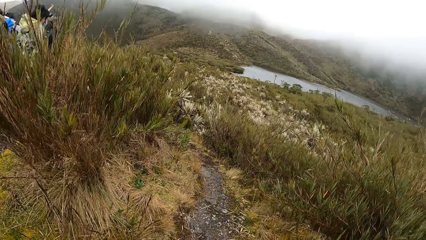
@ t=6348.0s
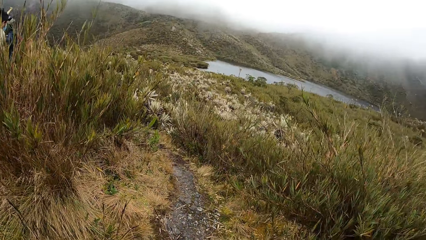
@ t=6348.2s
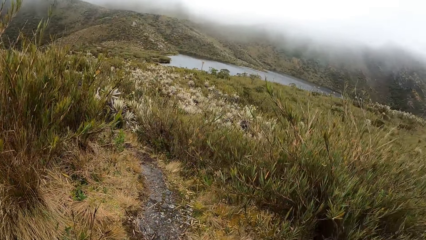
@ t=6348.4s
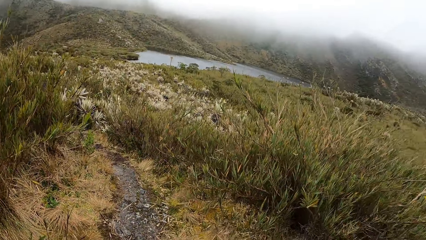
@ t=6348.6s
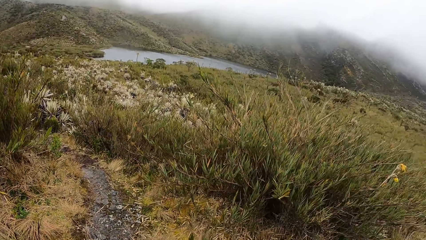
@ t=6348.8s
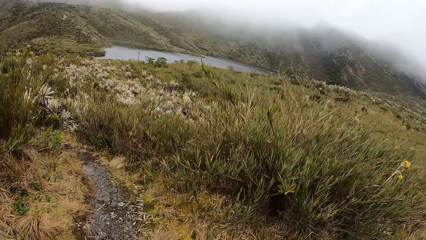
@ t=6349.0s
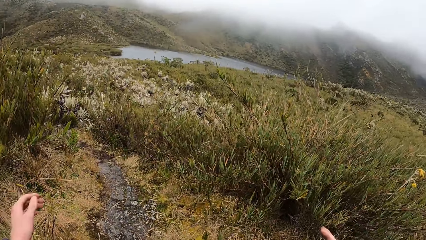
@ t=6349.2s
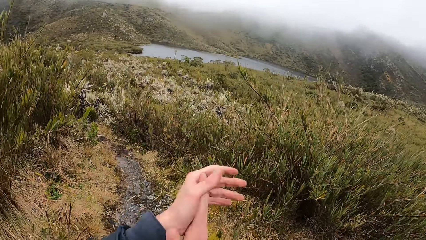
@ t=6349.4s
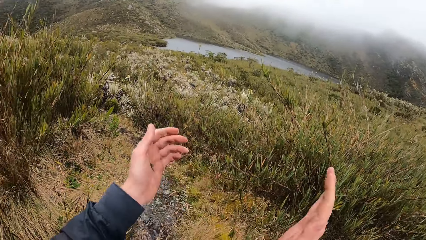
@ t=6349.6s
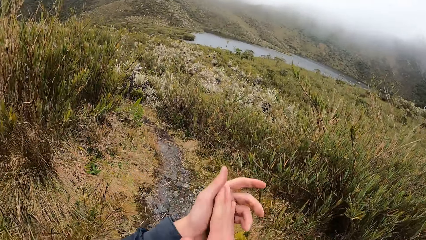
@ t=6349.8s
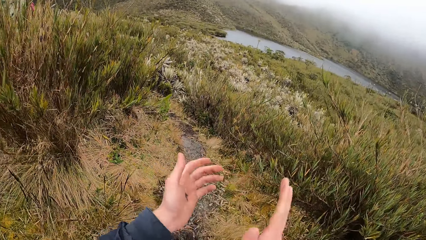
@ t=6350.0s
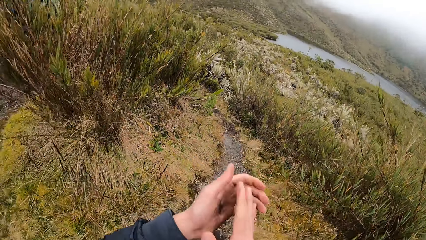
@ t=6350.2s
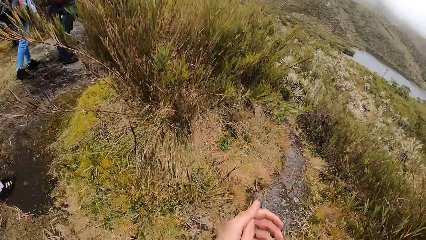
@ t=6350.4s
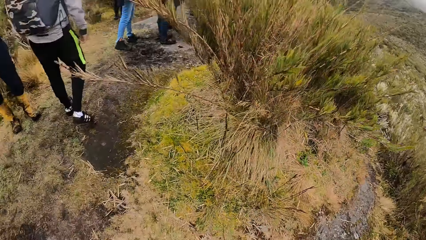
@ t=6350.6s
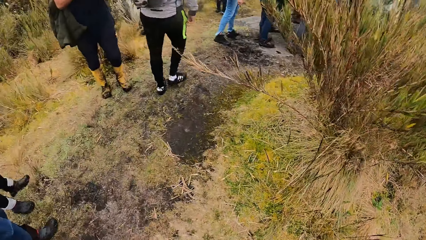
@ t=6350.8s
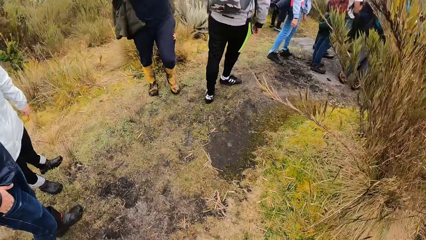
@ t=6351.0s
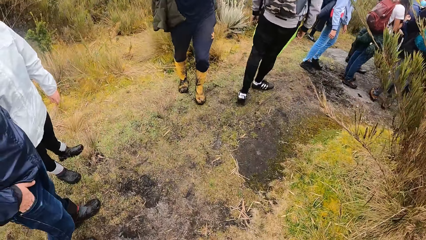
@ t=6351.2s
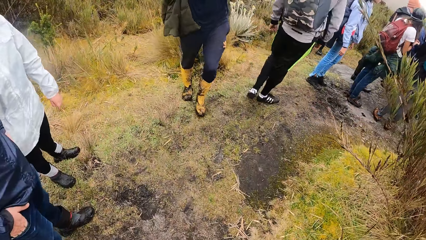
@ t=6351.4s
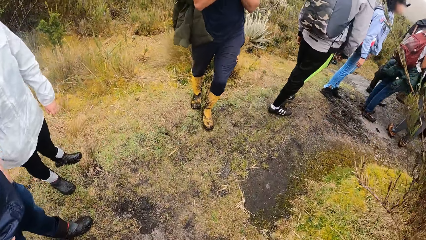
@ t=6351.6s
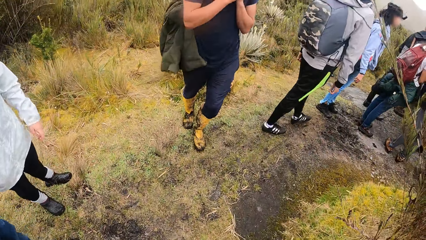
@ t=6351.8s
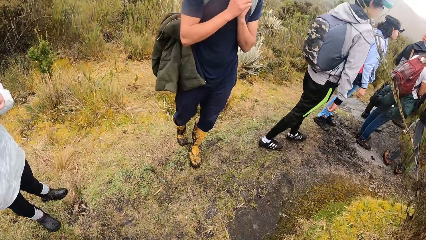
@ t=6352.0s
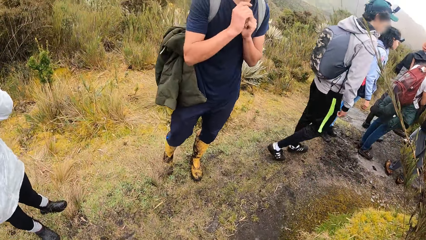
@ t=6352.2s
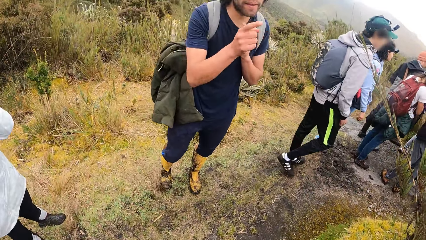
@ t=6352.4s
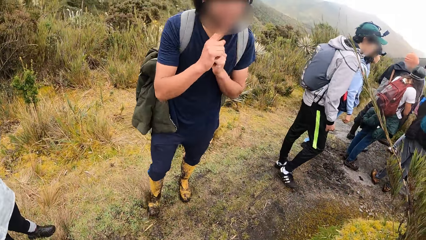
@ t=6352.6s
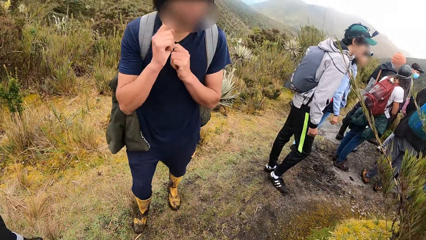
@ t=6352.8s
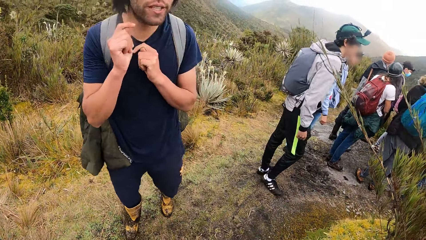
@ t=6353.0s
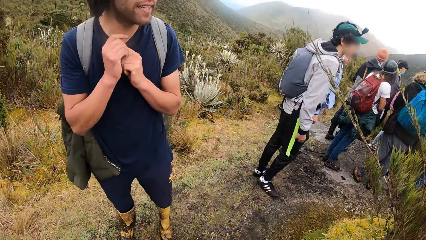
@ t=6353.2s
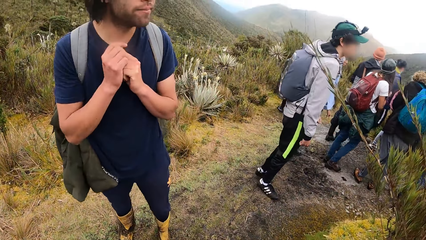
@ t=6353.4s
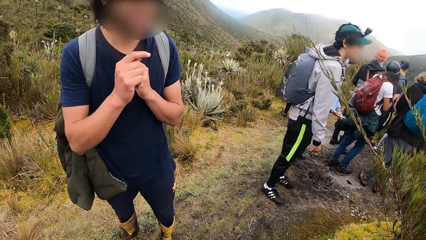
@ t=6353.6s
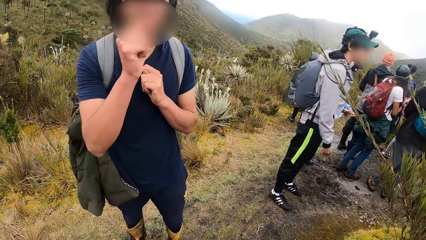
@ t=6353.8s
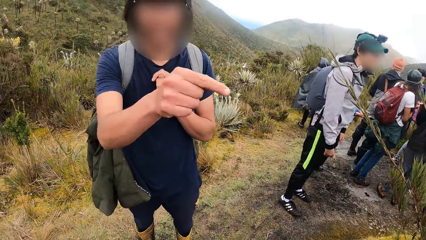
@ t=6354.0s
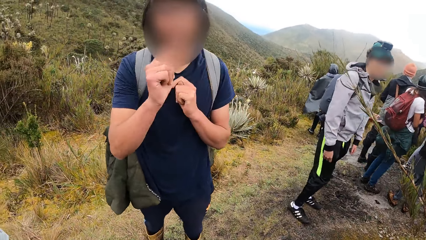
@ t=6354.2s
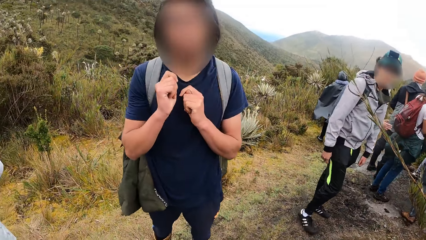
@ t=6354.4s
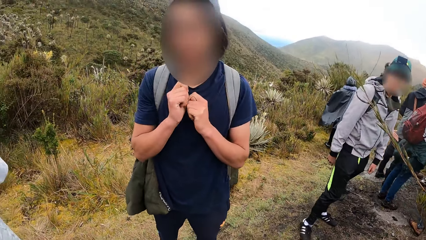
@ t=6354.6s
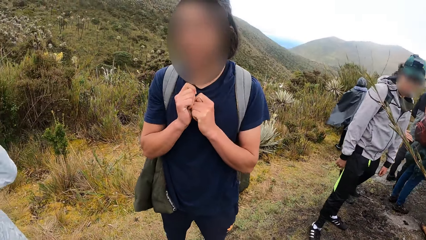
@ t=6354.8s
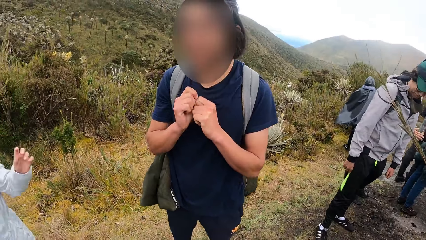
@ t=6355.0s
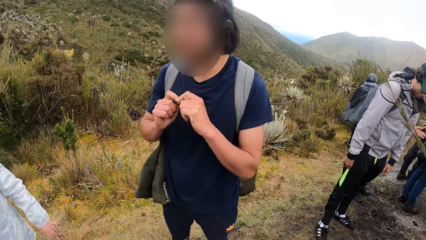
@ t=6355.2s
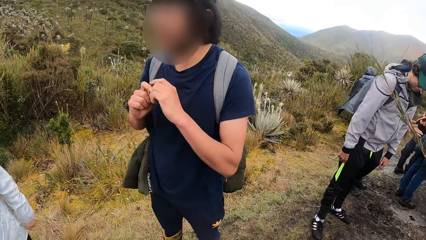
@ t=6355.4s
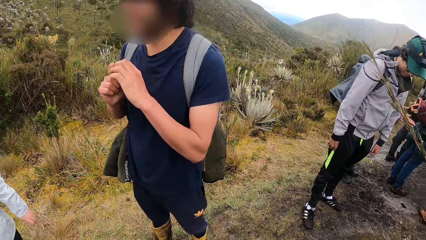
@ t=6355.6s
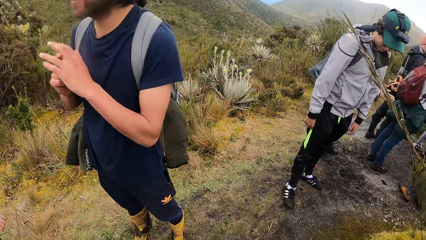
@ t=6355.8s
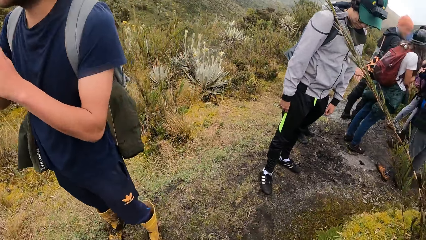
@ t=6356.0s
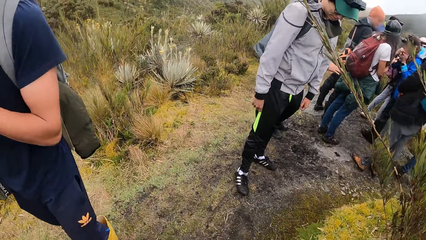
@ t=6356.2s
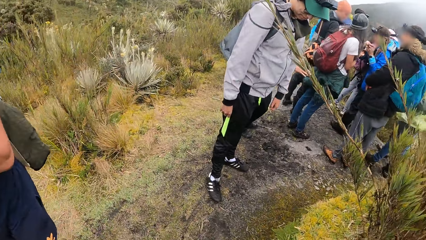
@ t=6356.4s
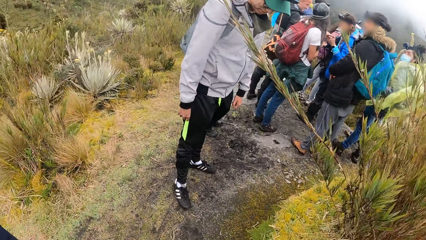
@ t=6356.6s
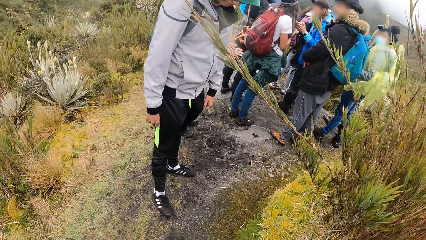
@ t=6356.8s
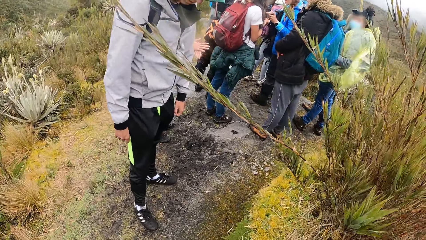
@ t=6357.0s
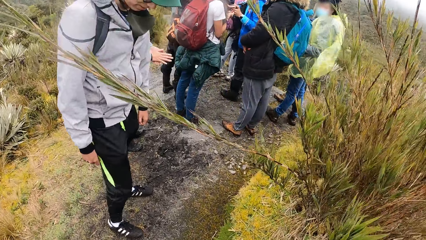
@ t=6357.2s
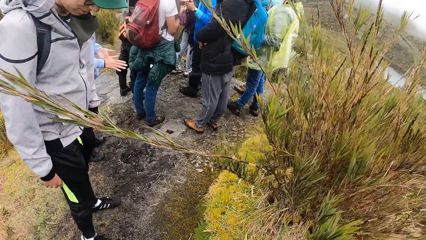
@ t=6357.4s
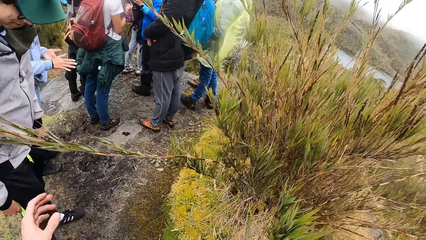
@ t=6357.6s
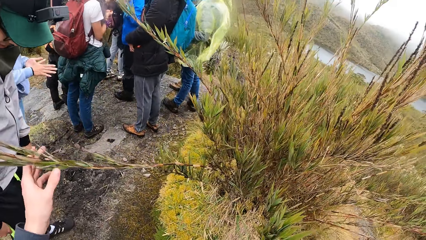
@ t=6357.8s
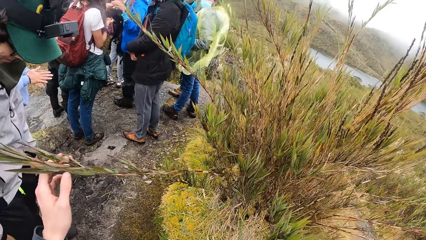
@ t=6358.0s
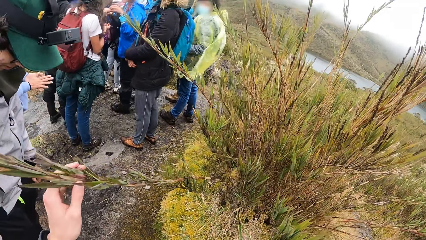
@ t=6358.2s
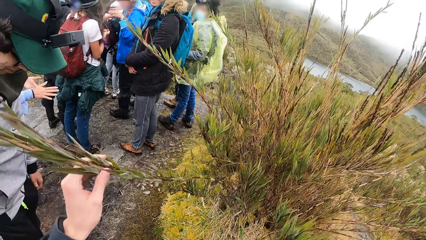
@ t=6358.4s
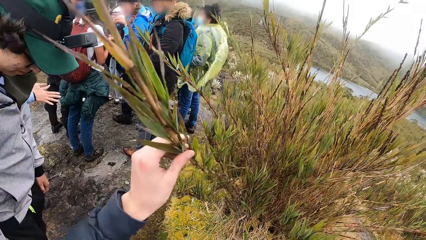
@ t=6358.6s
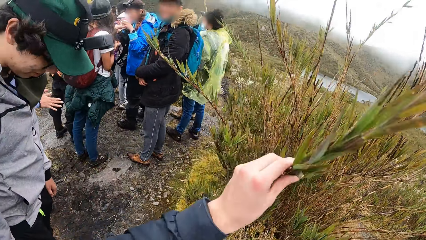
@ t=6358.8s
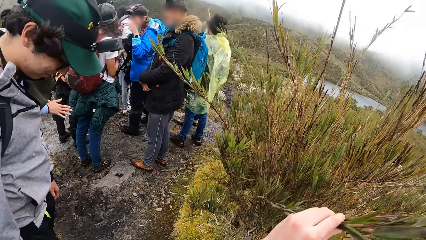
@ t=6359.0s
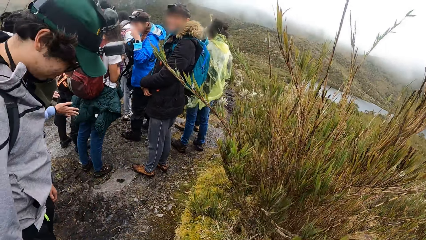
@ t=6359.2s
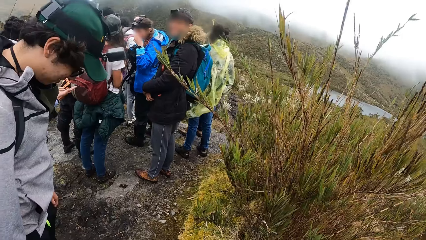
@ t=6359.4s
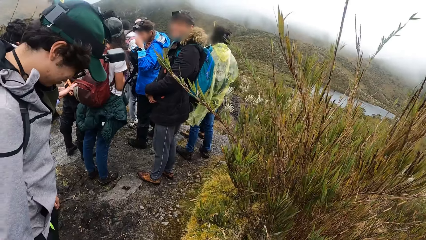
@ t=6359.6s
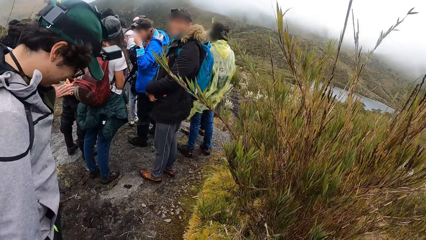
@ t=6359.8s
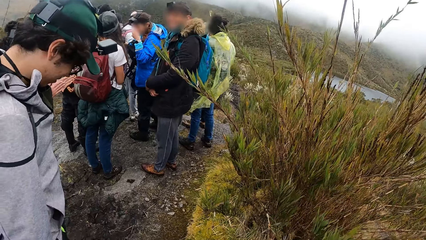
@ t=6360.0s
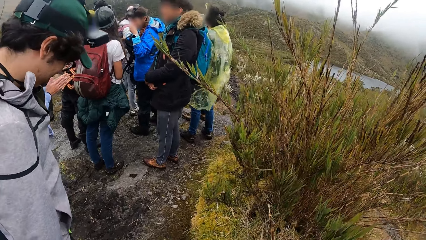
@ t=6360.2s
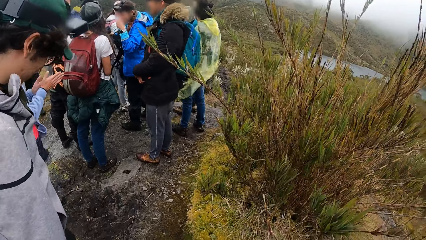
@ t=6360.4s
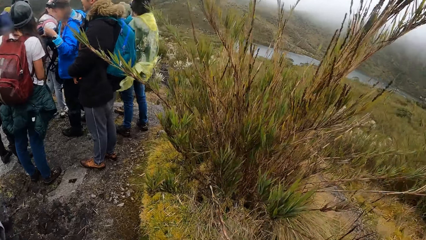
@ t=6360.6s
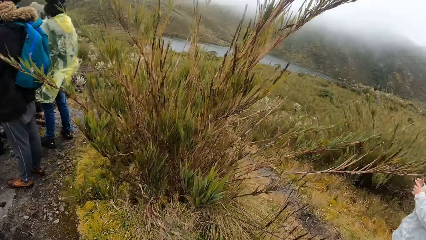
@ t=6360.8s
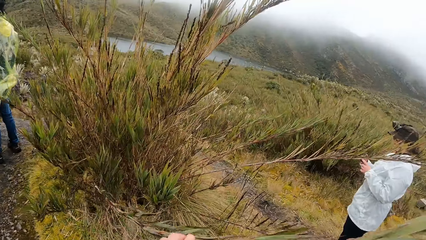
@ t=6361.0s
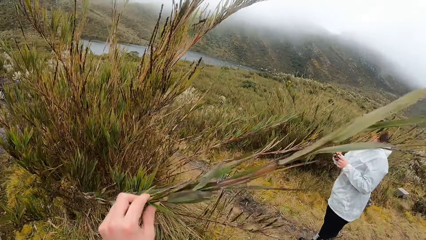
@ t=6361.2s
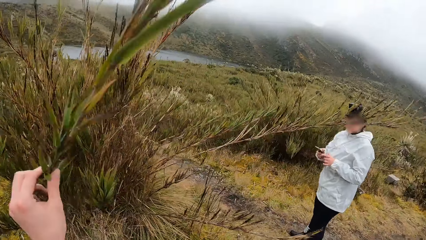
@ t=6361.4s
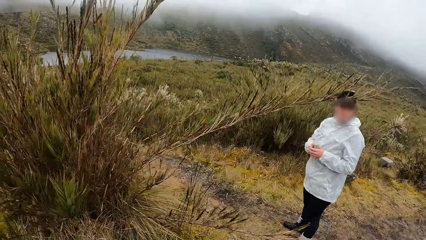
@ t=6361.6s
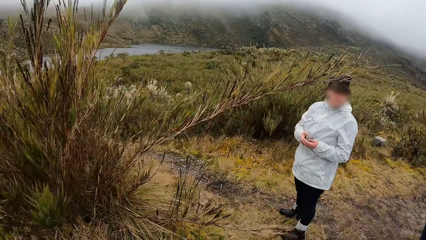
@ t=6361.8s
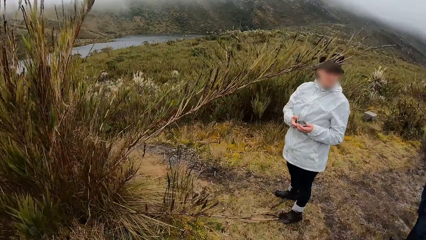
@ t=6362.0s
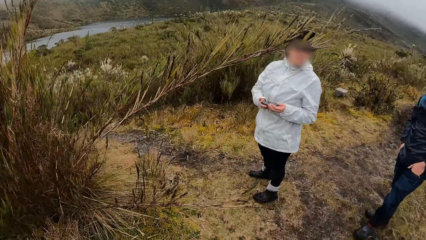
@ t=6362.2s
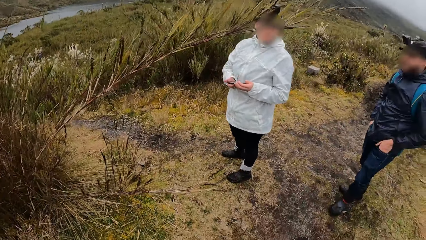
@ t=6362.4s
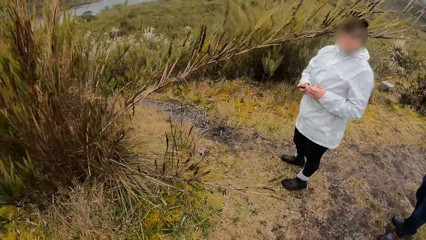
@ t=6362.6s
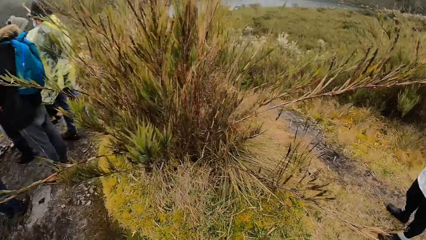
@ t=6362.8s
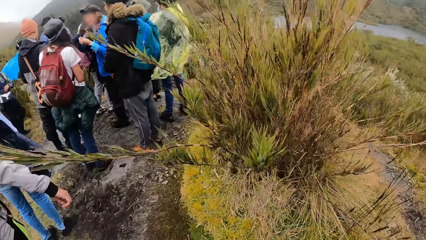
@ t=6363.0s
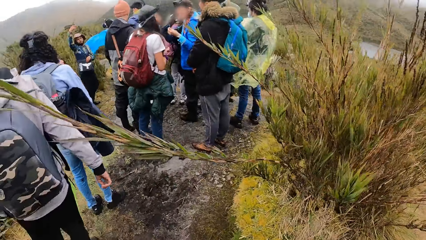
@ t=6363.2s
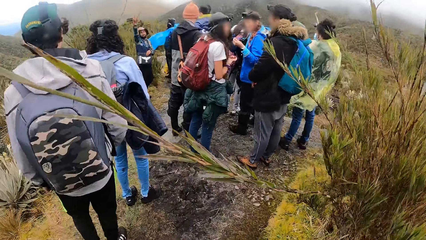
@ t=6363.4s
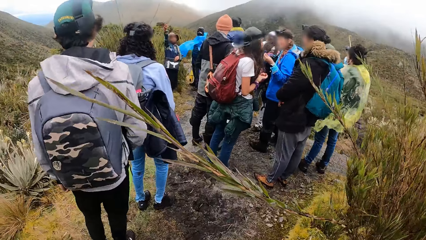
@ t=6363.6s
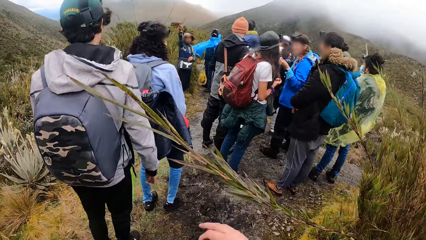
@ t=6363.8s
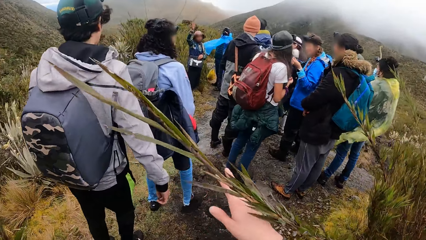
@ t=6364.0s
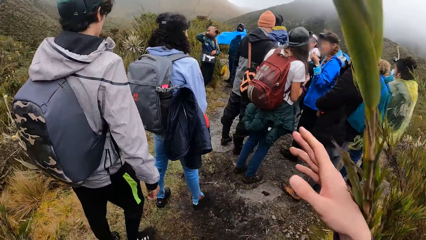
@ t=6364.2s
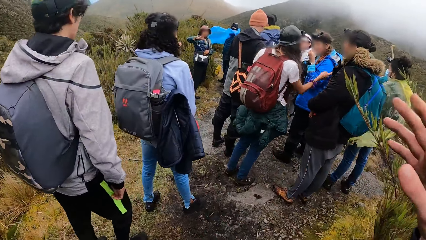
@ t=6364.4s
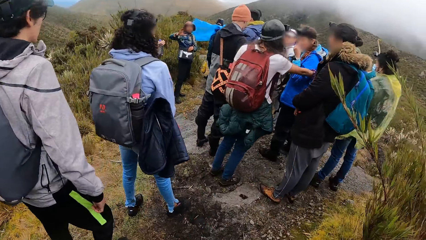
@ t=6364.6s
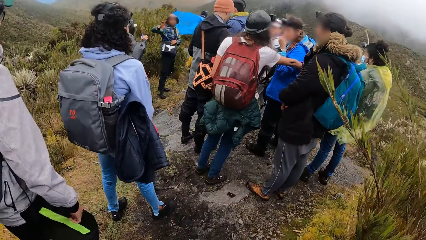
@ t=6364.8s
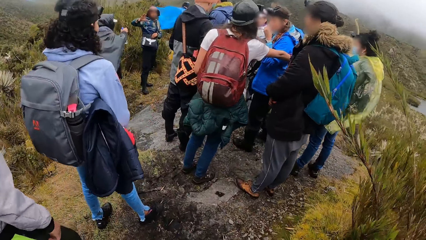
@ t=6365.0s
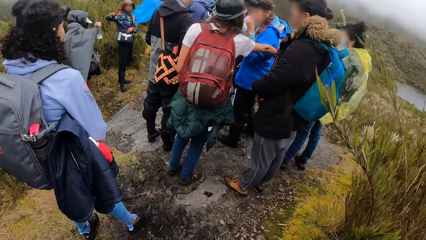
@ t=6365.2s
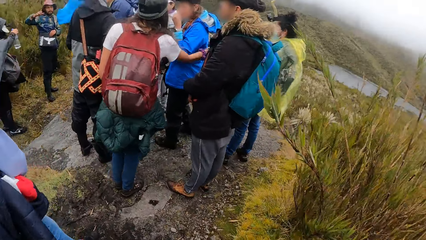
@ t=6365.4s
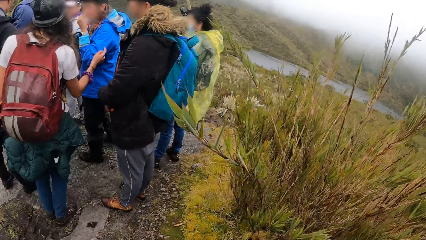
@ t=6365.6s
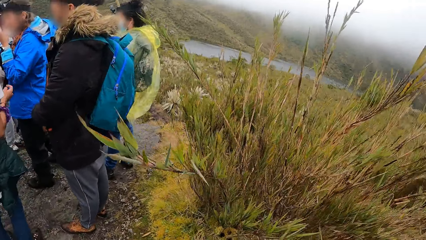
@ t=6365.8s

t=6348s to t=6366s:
The camera wearer claps with his hands. He looks around. A man interacts with the camera wearer. The camera wearer adjusts a plant with his left hand. He holds the plant. He looks around. He adjusts the plant with his right hand. He moves the plant.
